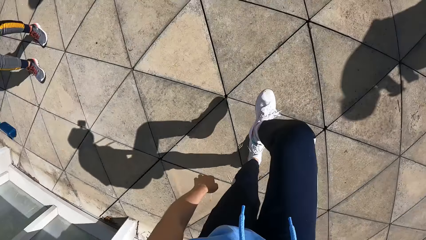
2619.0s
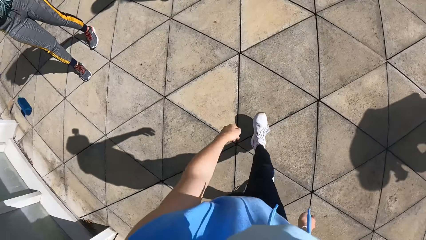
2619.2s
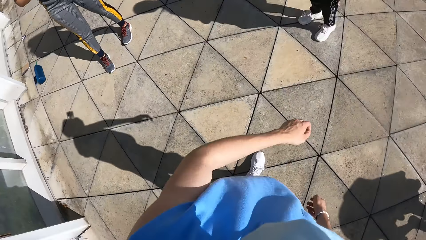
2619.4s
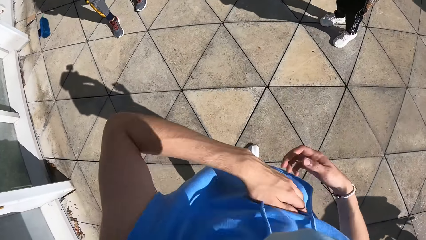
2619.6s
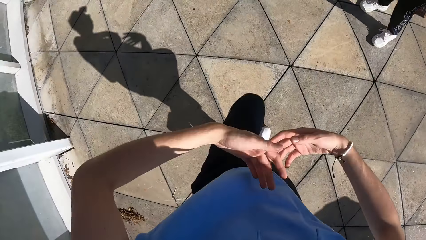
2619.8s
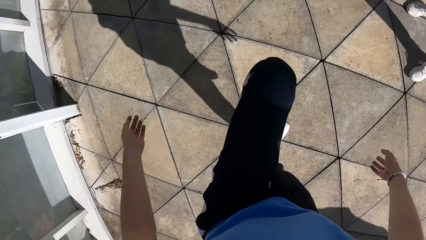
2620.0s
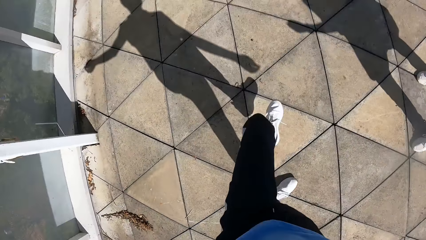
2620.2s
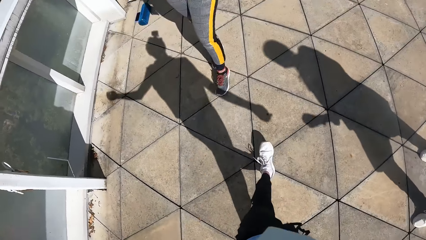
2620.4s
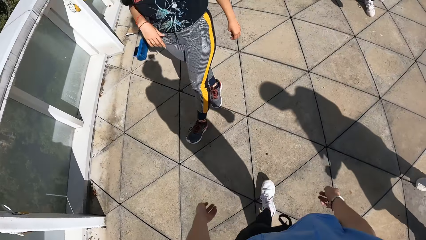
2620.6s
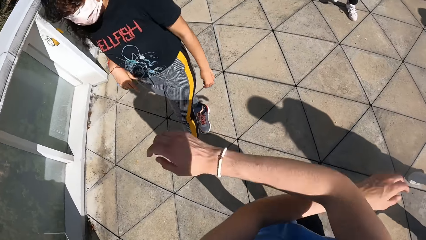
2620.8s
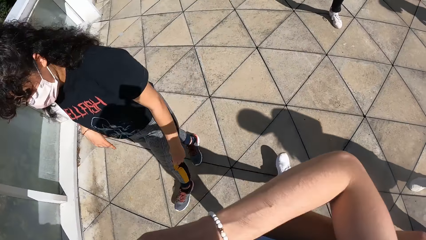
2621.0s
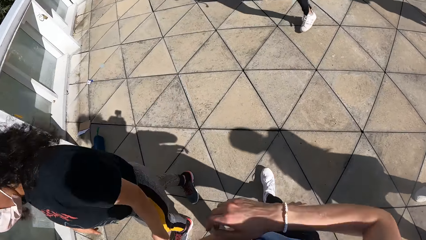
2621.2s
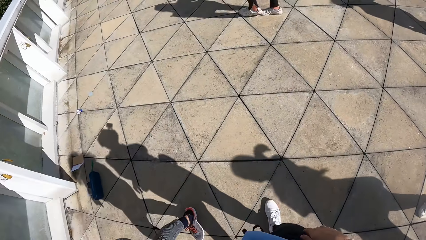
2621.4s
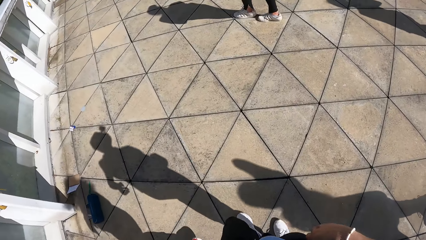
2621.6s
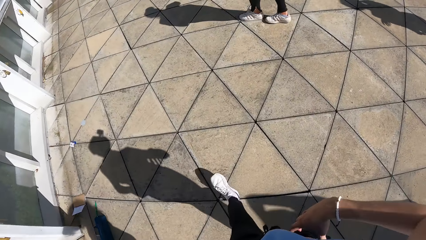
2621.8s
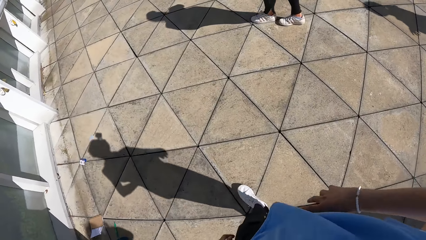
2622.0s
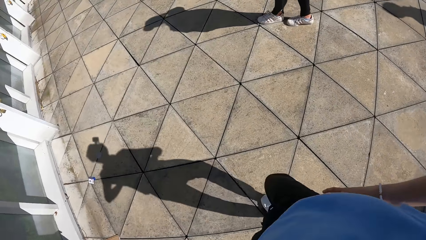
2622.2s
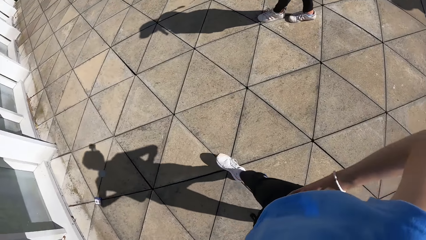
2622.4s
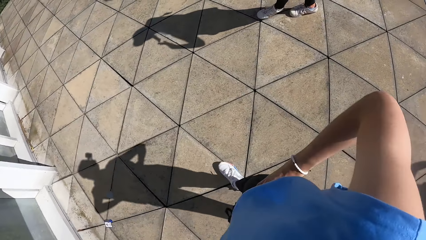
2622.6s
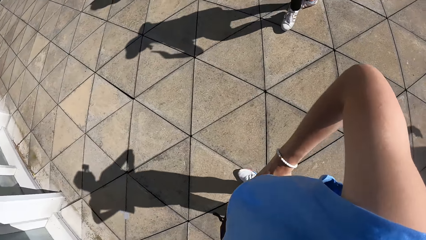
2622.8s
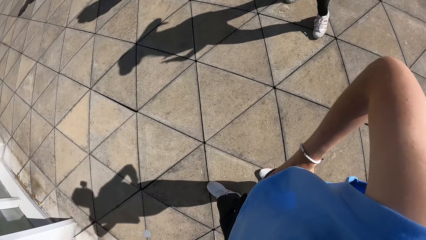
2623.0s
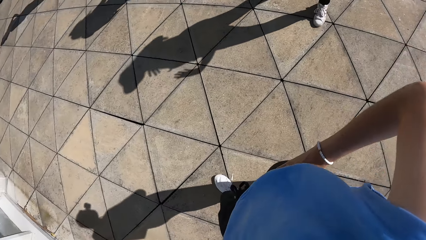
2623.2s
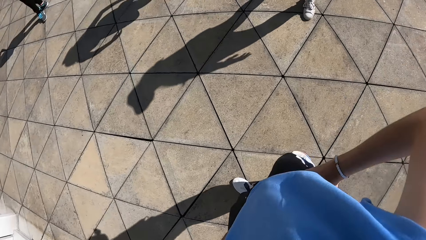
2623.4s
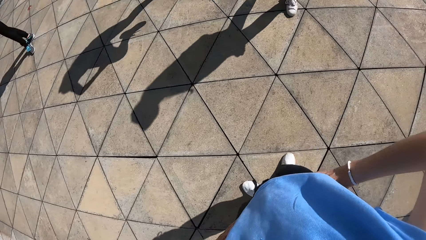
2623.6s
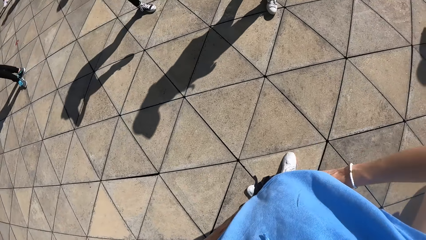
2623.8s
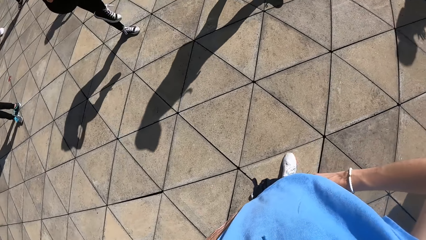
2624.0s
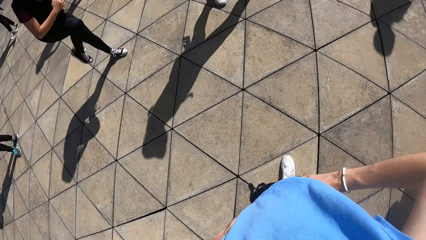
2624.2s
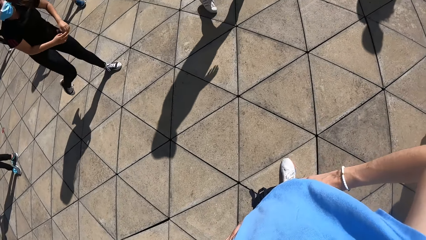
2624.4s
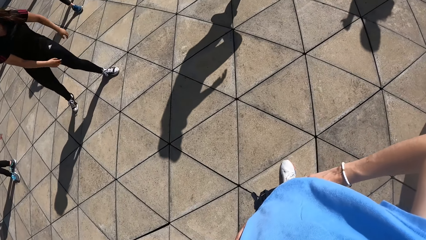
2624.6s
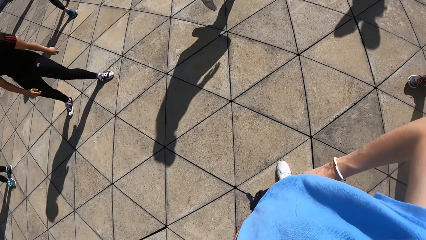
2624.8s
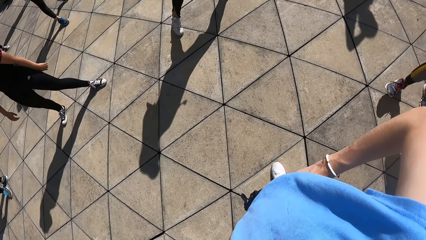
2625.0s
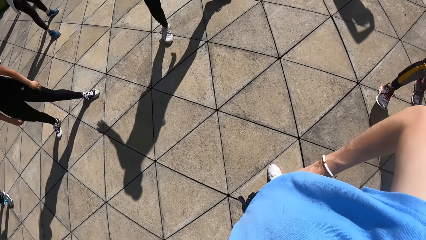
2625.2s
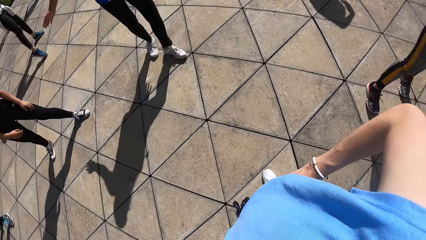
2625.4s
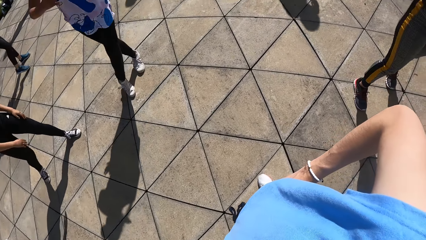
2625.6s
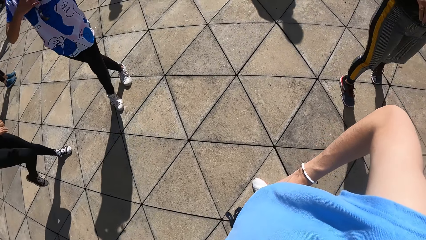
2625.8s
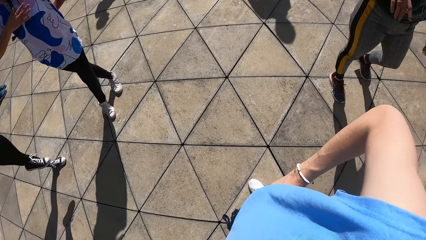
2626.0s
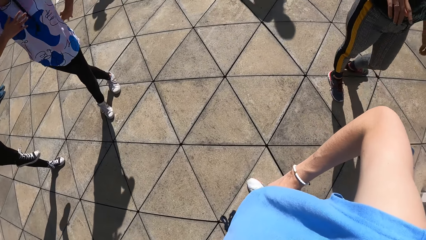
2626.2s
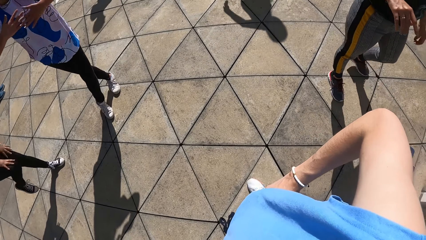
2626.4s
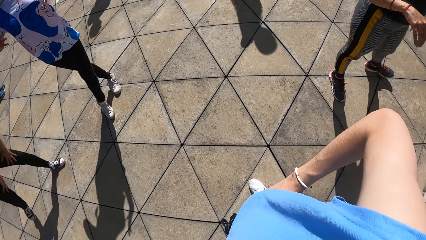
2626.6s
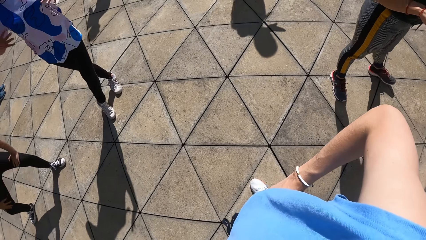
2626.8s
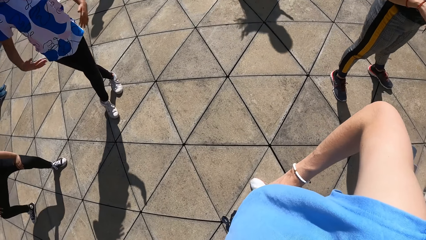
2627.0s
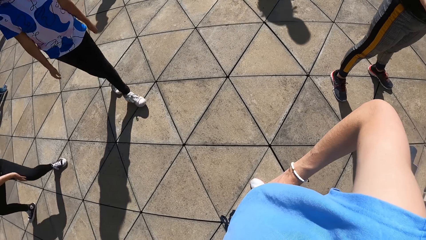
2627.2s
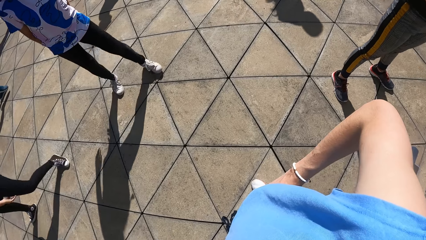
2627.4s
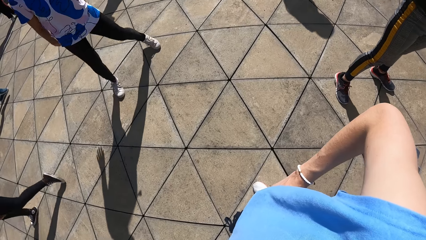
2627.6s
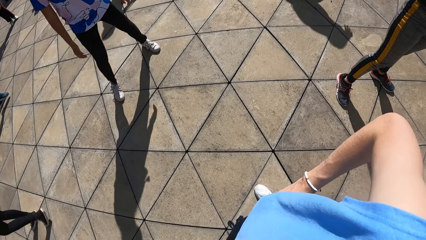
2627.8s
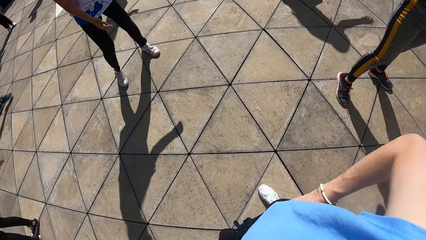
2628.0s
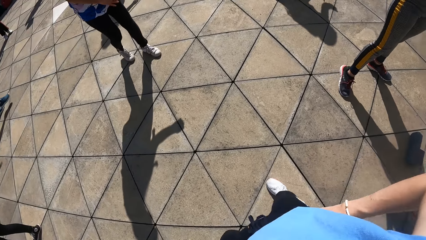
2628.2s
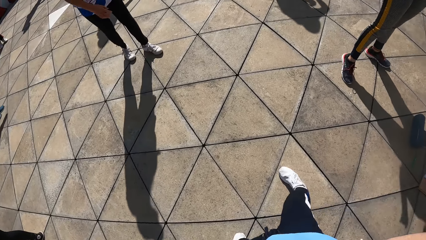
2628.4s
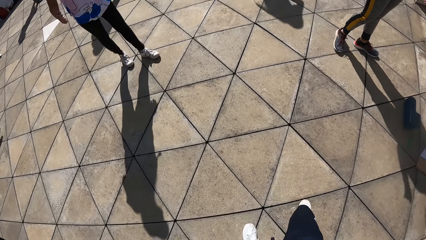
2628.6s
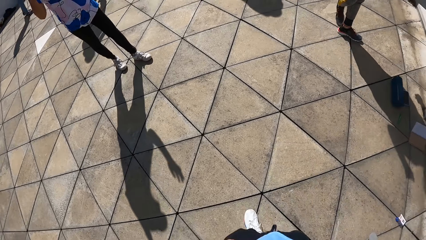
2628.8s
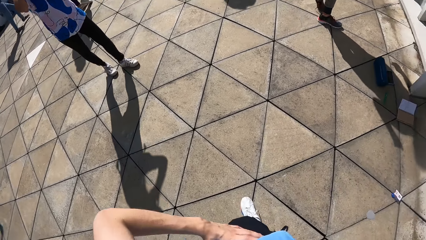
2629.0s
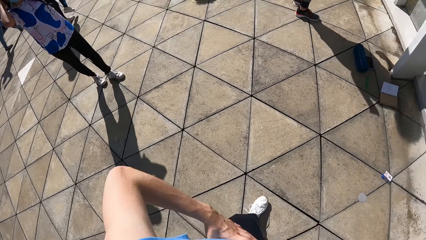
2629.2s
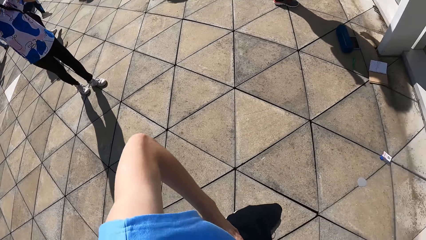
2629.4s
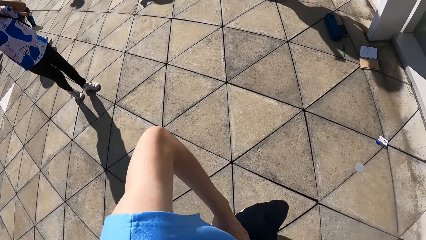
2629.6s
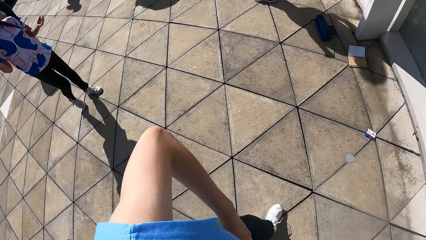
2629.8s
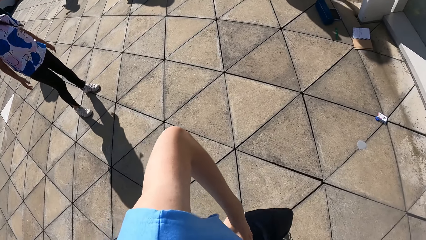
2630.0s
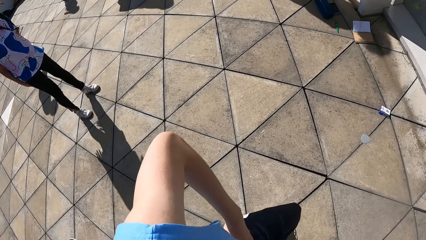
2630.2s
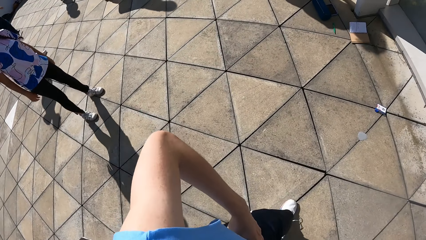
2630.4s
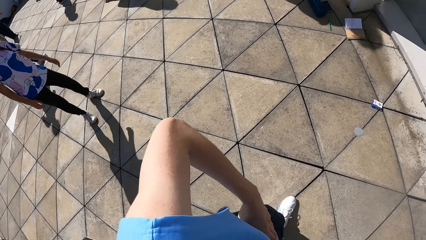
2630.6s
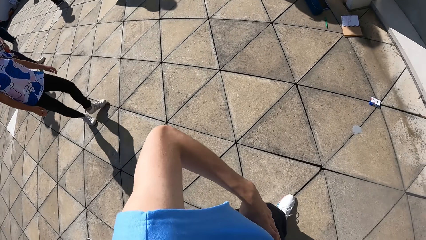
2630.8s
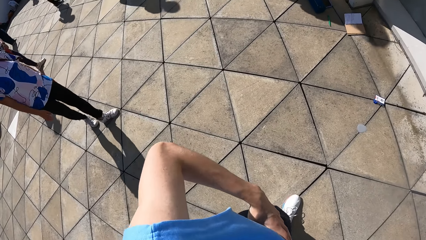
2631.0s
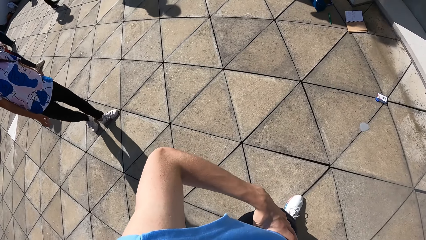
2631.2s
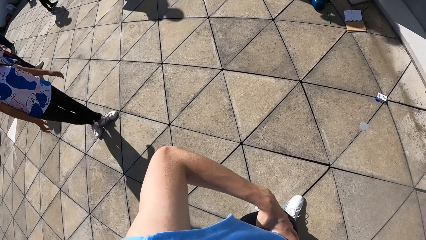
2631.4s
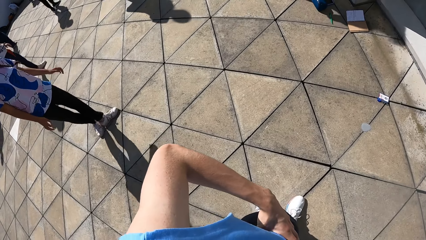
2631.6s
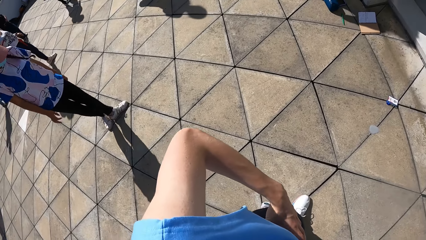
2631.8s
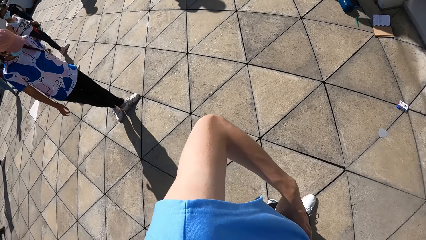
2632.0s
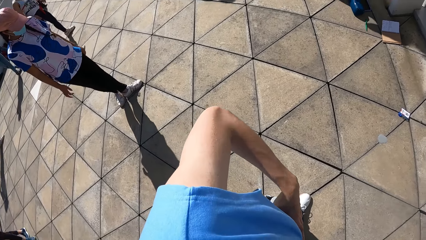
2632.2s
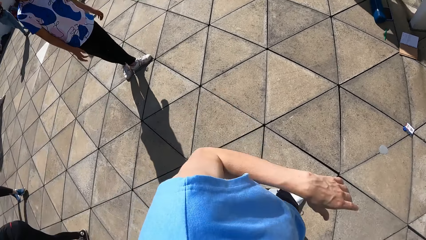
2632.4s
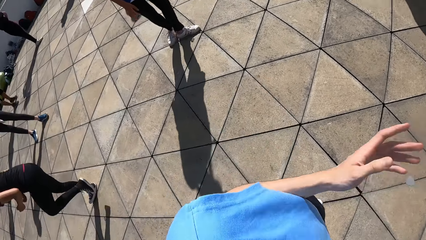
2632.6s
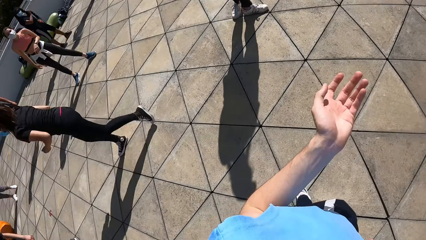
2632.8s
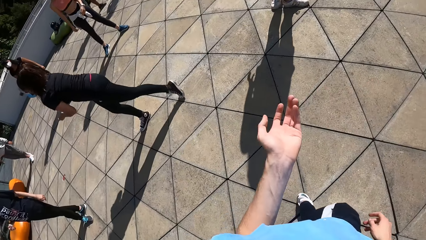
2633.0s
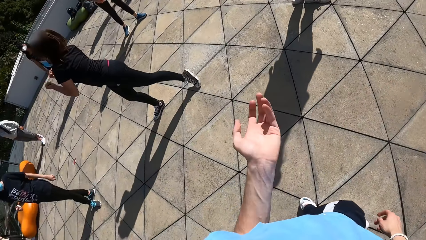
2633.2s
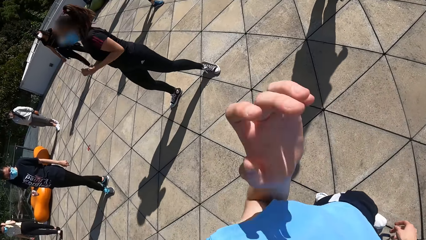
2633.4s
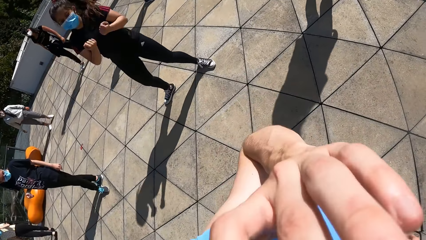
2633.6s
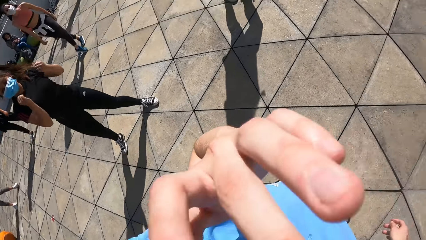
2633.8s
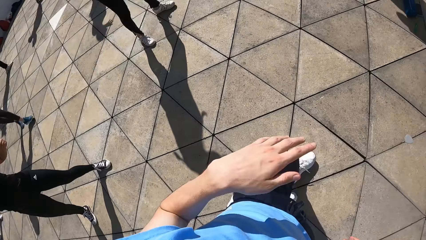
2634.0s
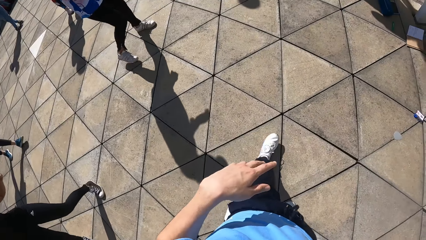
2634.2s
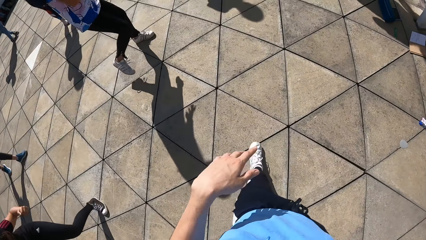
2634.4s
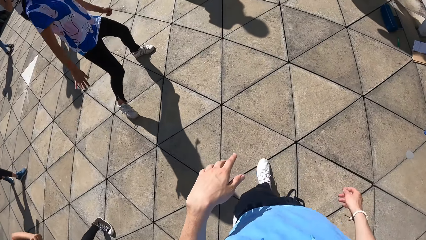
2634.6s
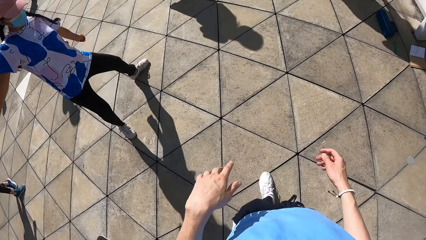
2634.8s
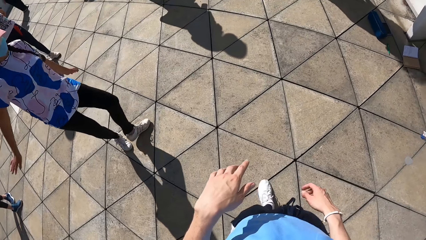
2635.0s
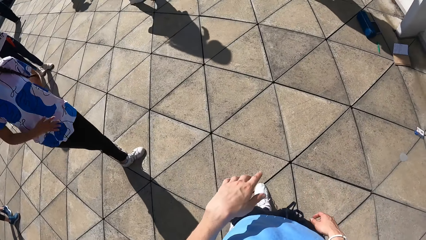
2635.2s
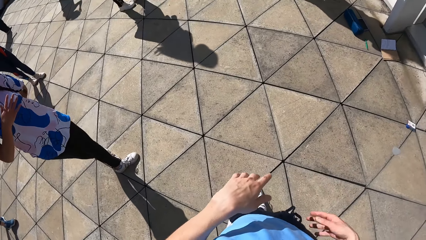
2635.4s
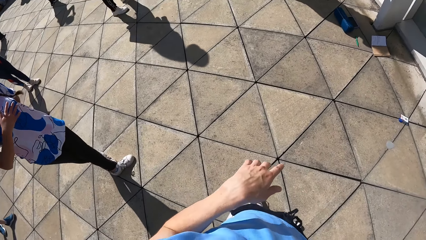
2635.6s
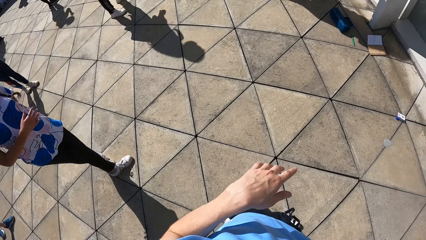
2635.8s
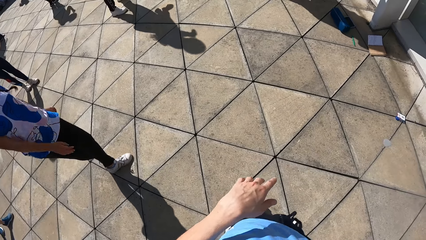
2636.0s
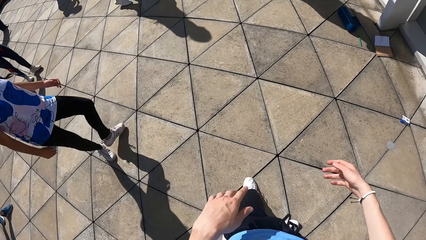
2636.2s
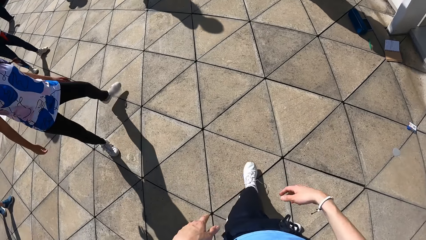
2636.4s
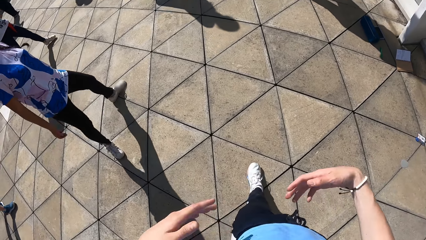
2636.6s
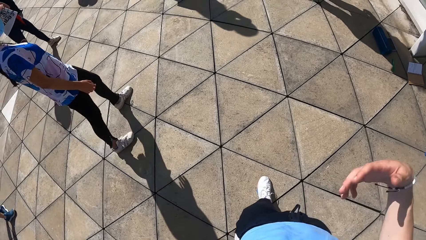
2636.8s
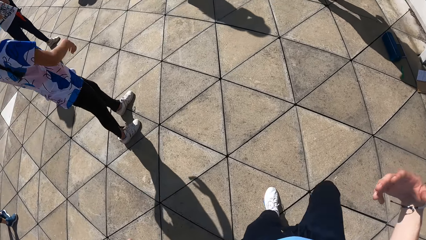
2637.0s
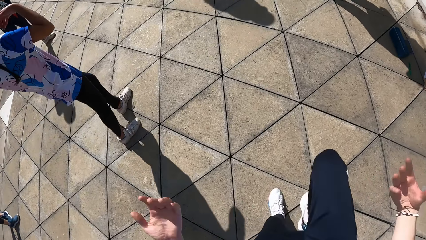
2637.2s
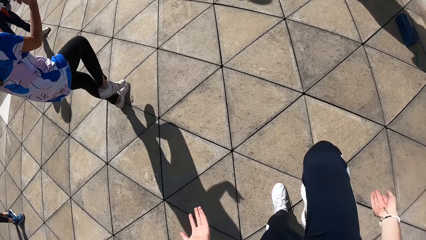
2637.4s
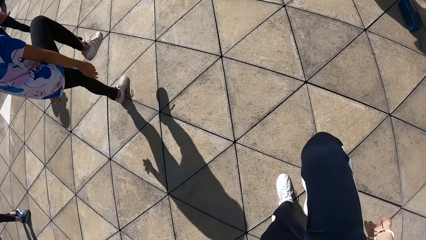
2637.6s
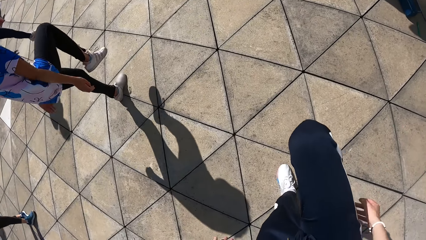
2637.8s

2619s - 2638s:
The camera wearer raises his right leg from the floor. He drops his right leg on the floor. He raises his left leg from the floor. He walks past a woman. He holds his waist with his right hand. Another woman raises her right leg from the floor and drops her right leg on the floor. A third woman drops her right leg on the floor and crosses both legs on the floor. The second woman raises her right leg from the floor, drops her right leg on the floor, and places her left hand on her left lap. The third woman drops both hands from her chest. The camera wearer turns towards the second woman. The second woman raises both hands. The camera wearer touches his face with his left hand and removes his left hand from his face. The third woman raises her right leg from the floor, swings her right hand to the side, drops her right leg on the floor, crosses both legs on the floor, and places her right hand on her chest.
